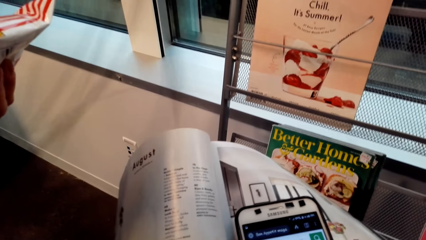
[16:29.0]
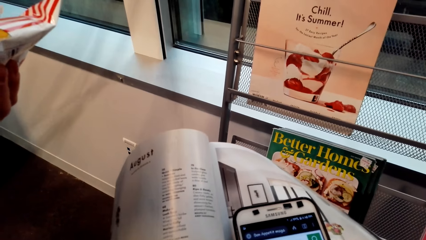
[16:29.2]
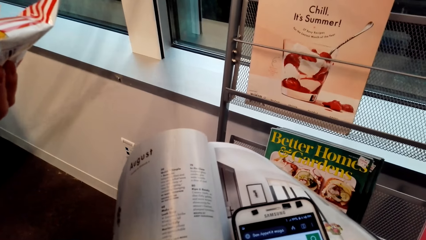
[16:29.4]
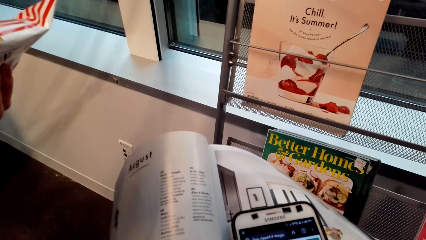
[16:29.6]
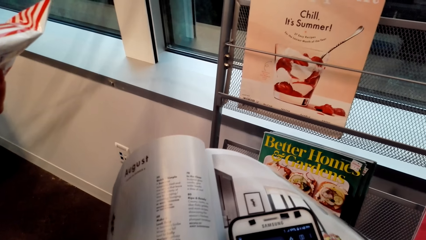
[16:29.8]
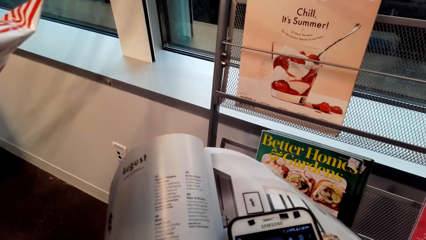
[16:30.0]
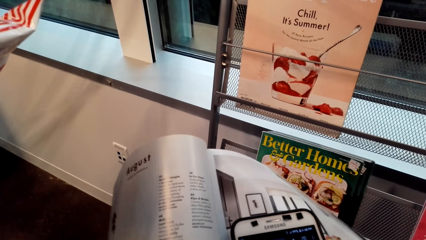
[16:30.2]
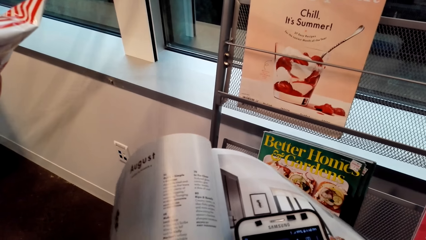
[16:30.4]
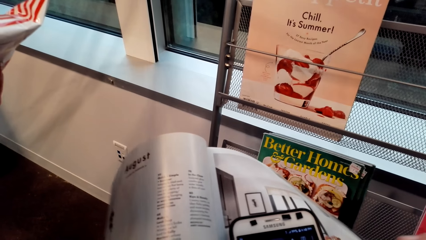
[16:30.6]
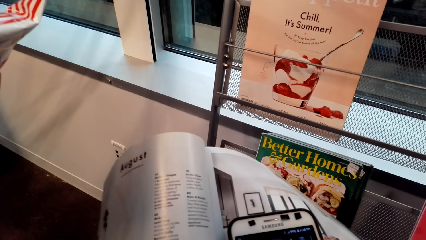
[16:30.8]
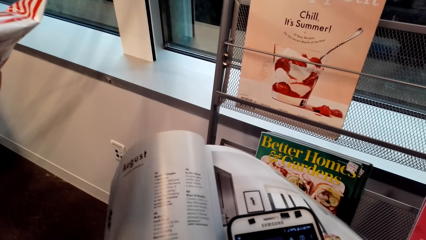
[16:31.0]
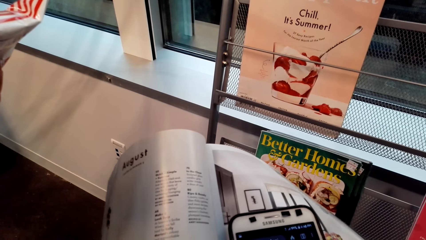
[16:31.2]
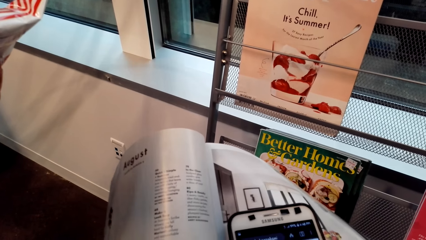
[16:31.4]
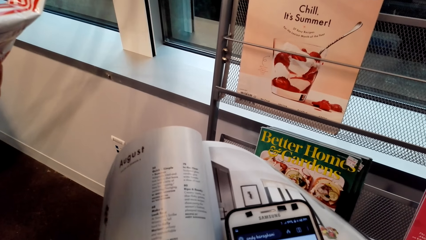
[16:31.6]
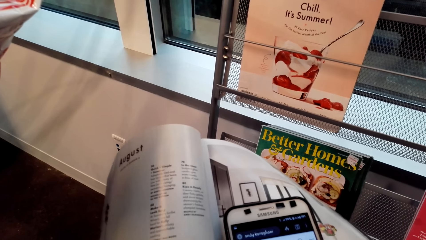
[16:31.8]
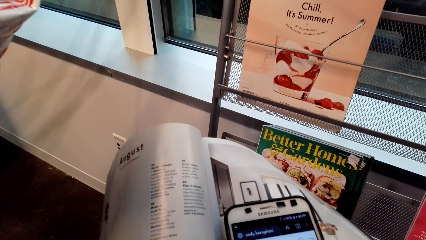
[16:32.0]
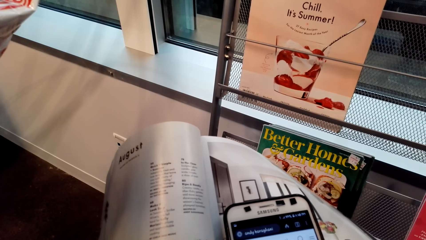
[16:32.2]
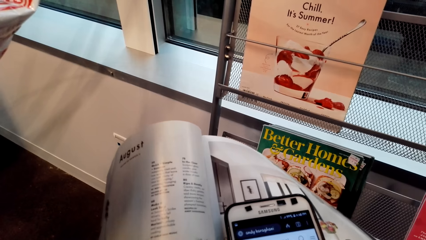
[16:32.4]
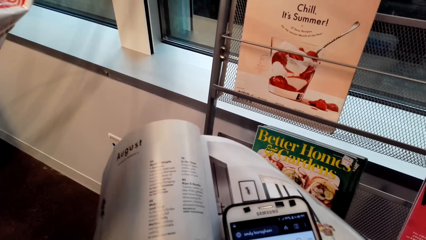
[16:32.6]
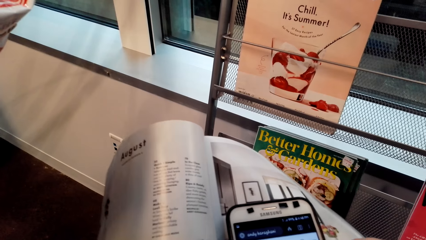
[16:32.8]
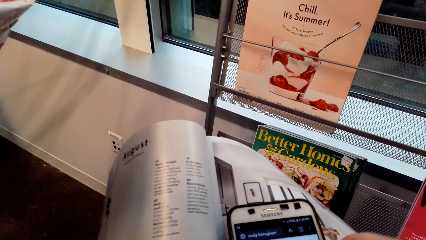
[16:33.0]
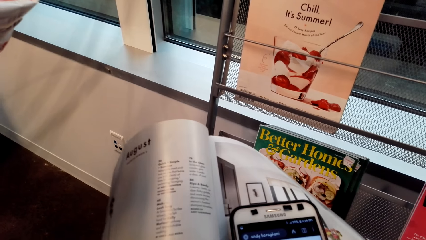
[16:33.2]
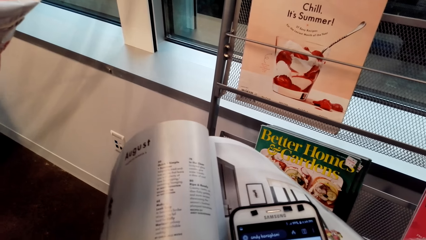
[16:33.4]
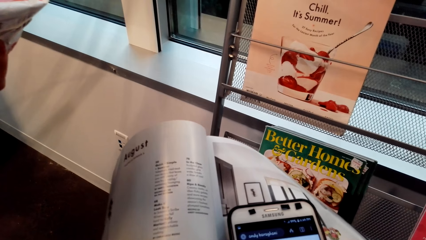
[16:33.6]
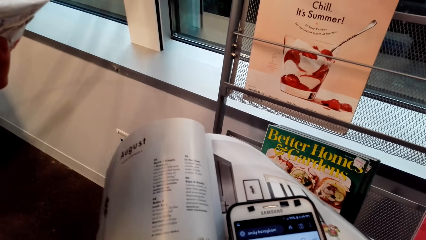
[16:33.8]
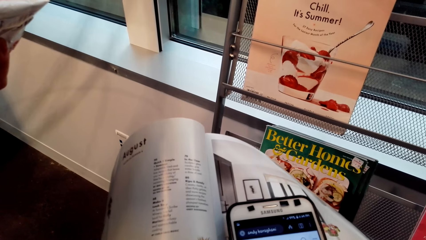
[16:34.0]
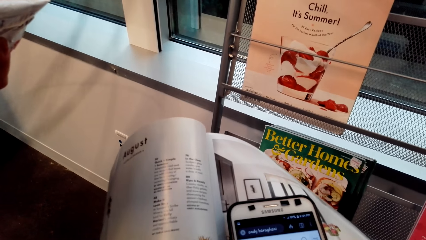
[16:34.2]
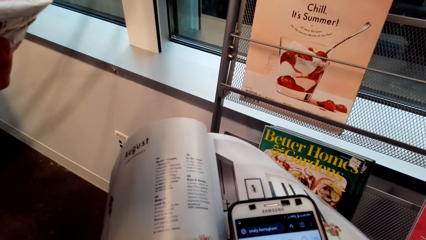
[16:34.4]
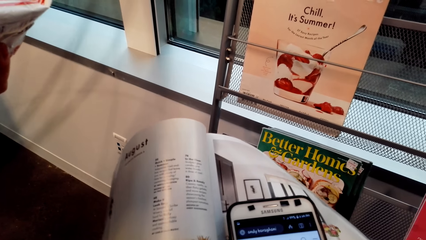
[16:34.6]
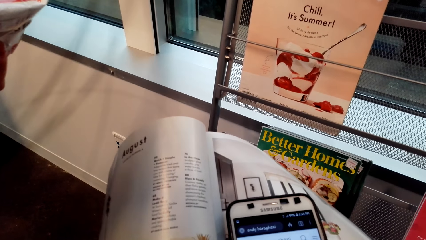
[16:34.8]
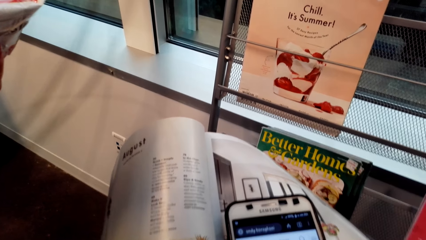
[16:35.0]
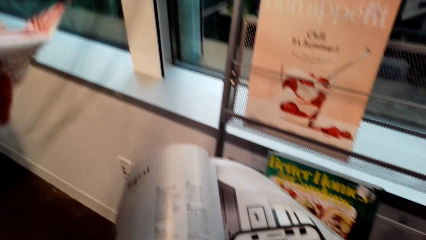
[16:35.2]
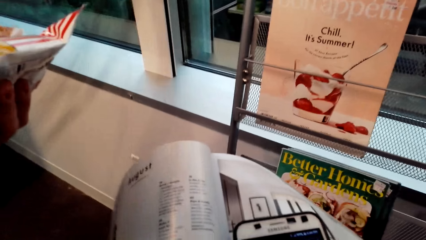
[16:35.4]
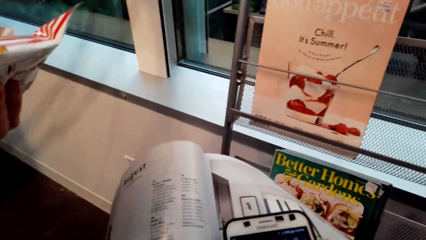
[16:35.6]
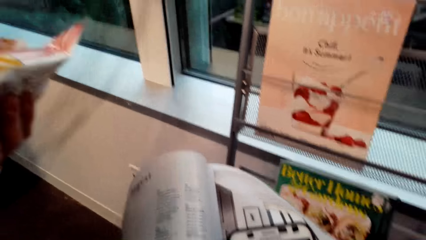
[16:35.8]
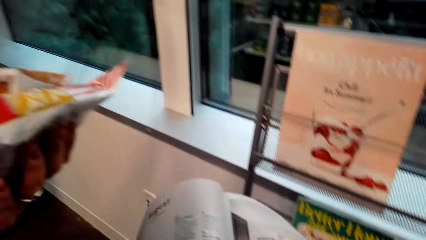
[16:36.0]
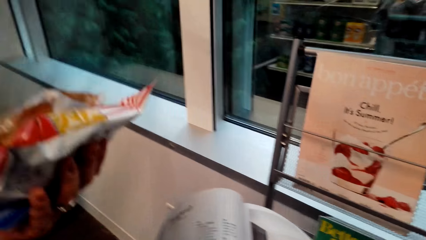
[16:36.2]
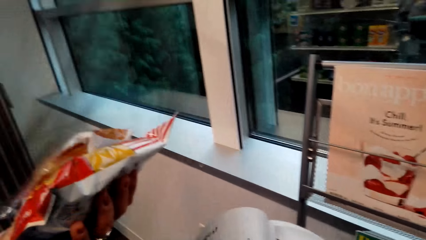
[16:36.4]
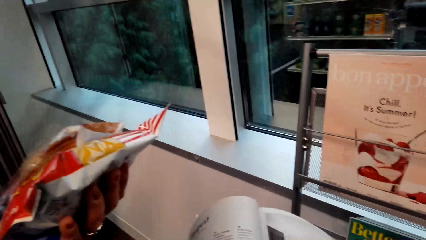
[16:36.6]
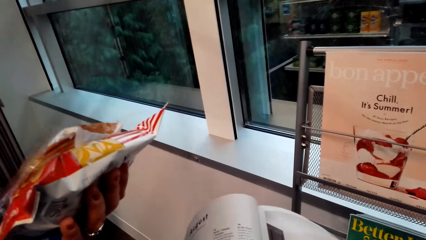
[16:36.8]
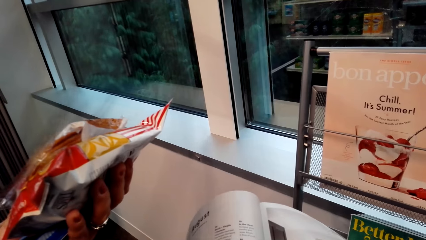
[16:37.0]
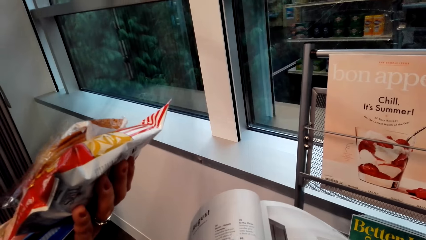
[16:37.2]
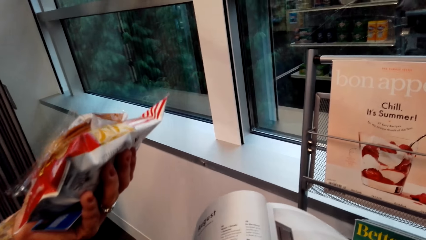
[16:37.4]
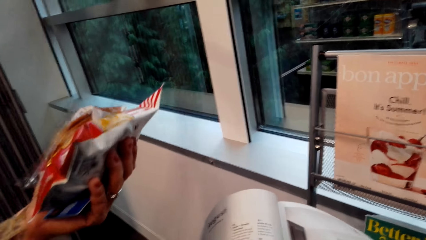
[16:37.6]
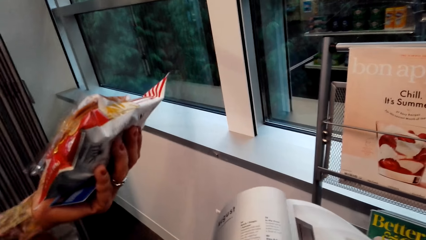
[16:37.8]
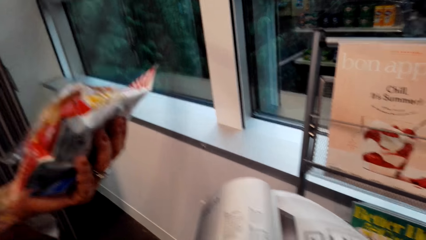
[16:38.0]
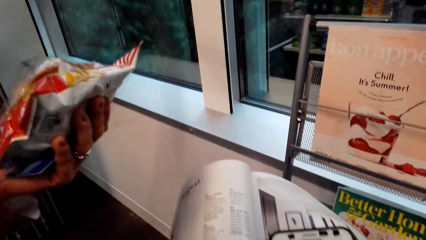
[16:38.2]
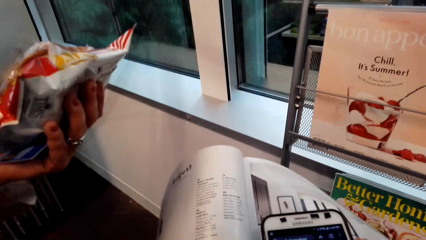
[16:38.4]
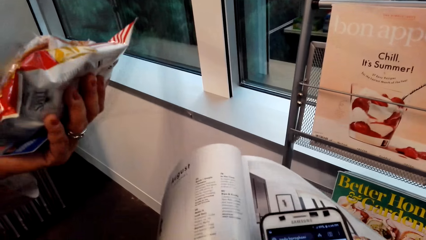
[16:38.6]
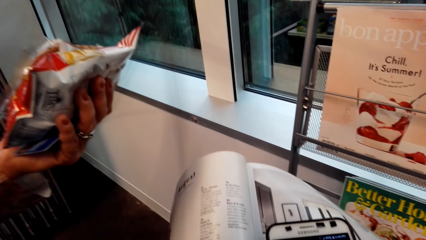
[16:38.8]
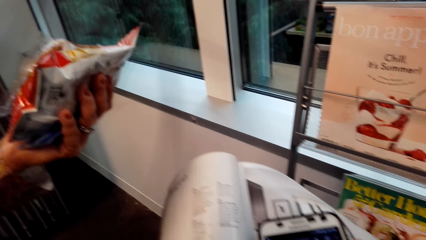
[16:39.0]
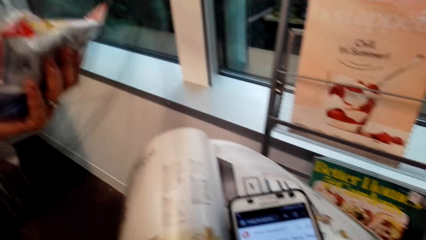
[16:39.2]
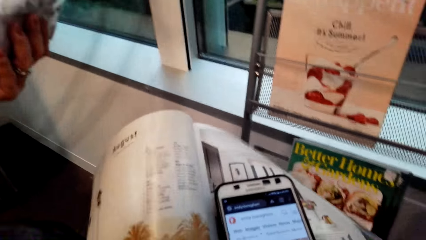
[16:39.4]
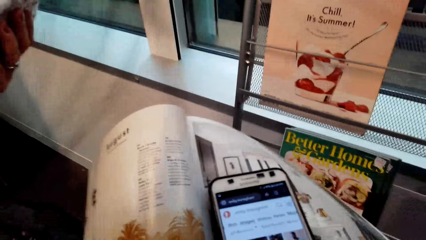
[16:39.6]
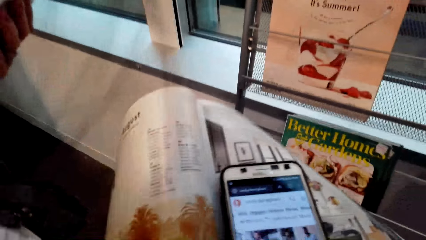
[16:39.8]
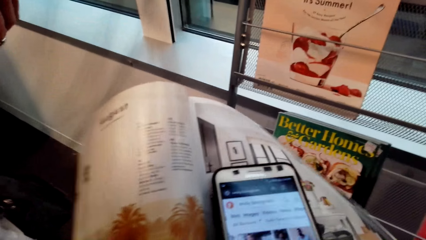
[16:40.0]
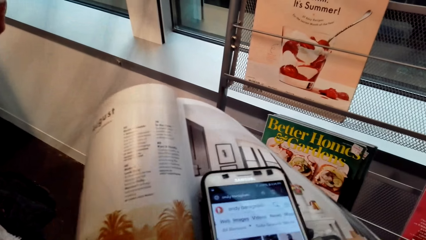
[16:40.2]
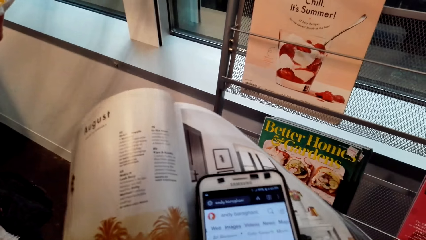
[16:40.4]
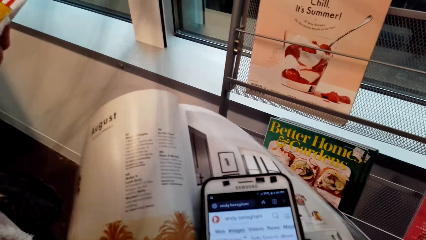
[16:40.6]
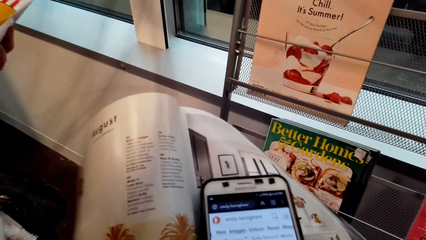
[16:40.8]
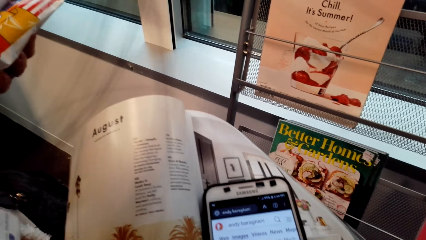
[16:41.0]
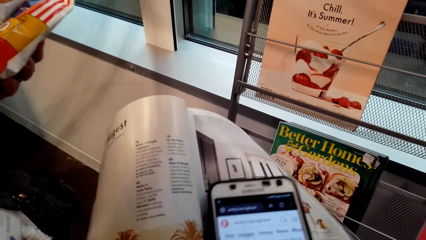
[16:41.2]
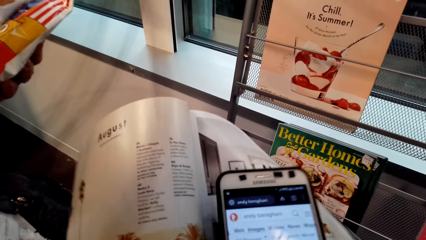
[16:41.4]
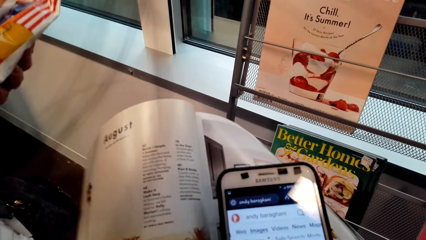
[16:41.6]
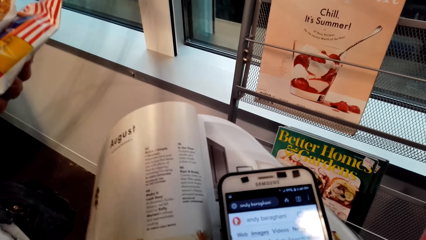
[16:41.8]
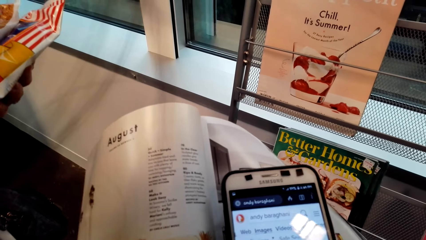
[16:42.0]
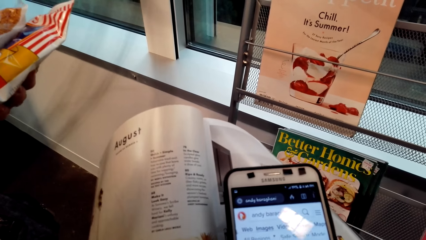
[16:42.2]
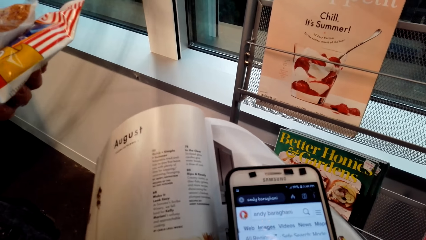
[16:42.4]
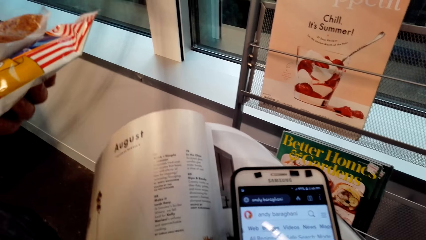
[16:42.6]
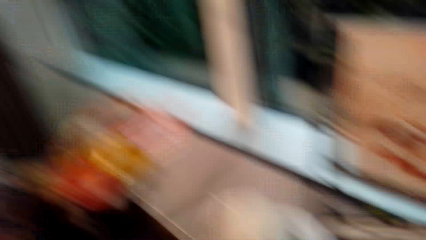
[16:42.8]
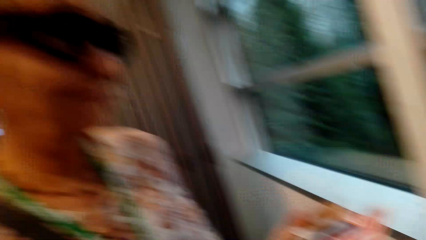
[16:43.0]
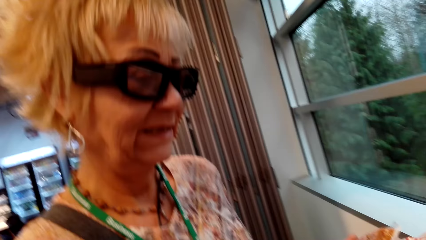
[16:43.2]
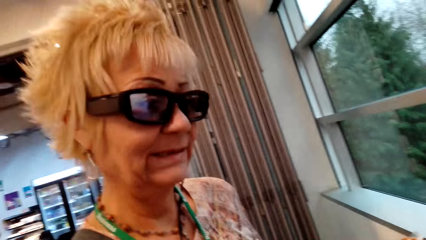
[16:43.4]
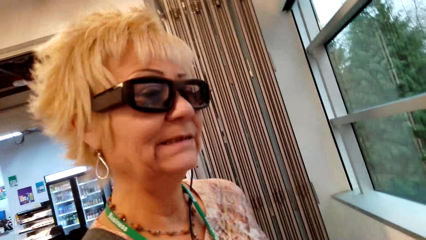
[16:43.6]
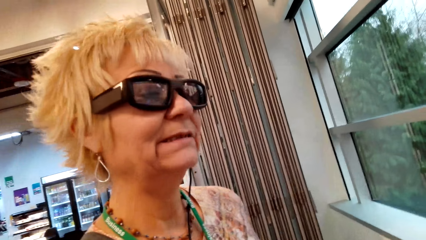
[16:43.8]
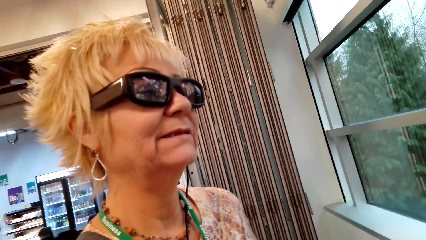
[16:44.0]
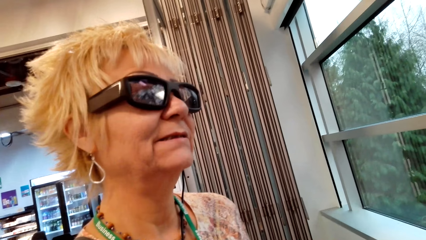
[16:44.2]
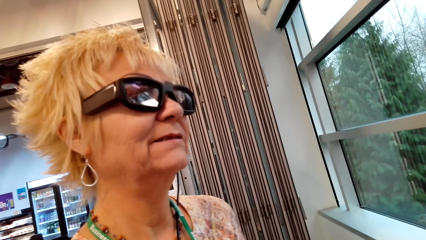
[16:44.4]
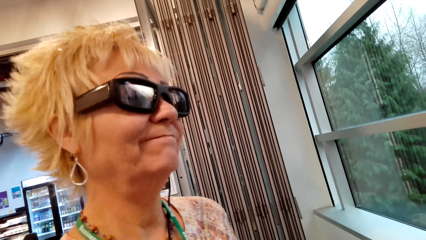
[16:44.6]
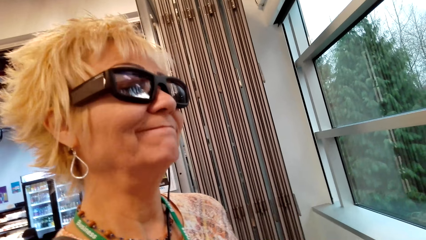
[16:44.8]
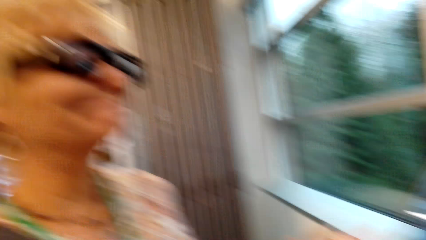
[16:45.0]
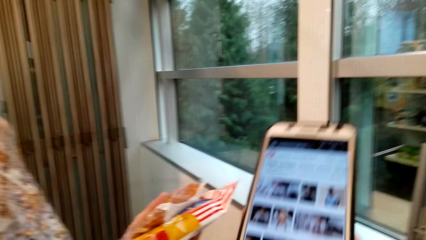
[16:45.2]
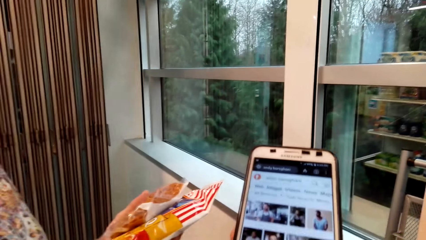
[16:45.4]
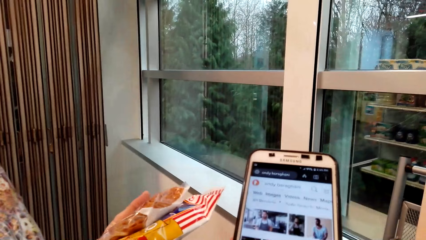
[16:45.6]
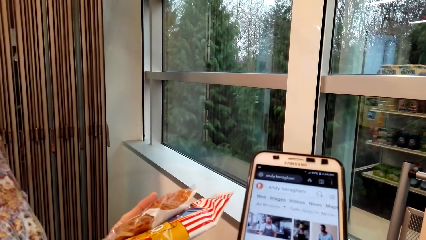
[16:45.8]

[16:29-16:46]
The camera wearer interacts with the lady. They look at the lady.
